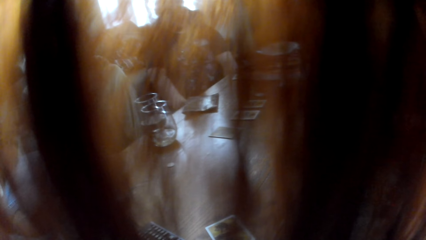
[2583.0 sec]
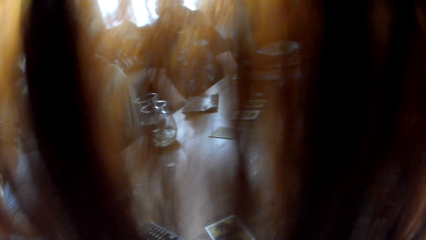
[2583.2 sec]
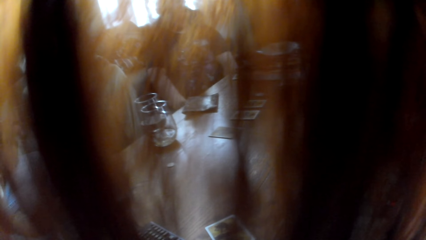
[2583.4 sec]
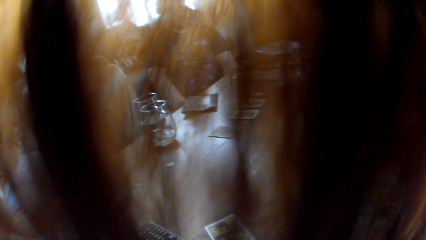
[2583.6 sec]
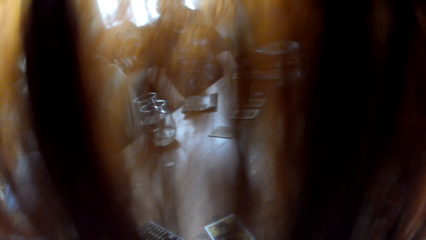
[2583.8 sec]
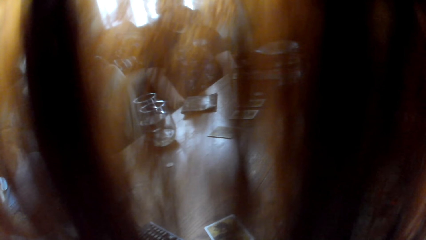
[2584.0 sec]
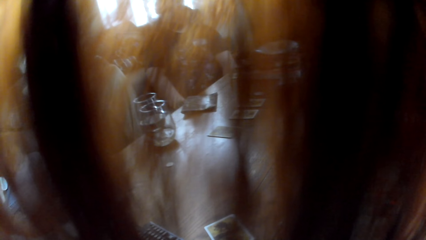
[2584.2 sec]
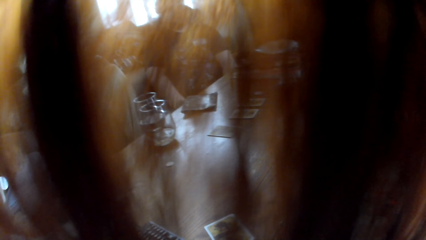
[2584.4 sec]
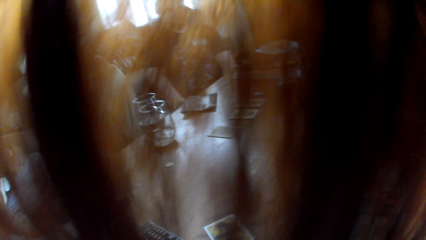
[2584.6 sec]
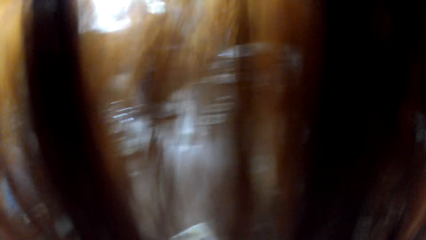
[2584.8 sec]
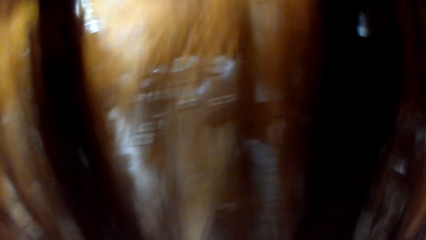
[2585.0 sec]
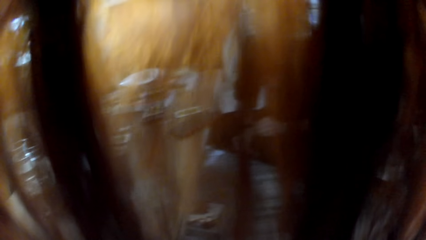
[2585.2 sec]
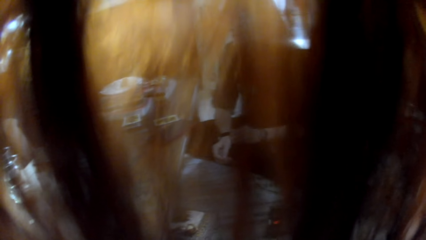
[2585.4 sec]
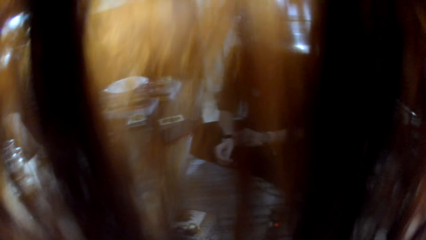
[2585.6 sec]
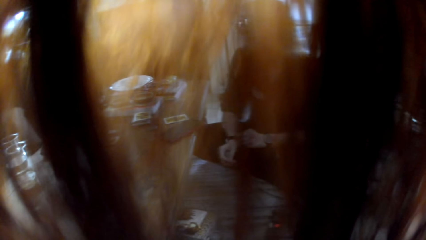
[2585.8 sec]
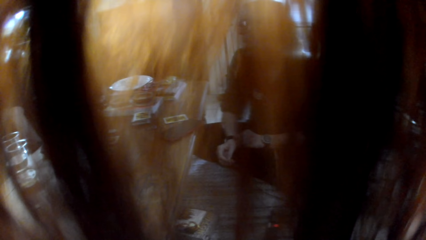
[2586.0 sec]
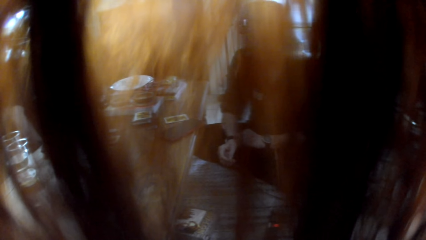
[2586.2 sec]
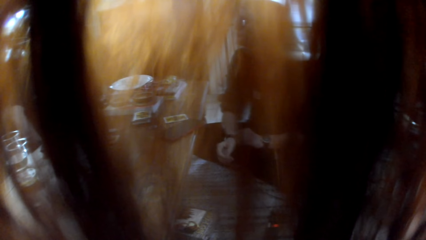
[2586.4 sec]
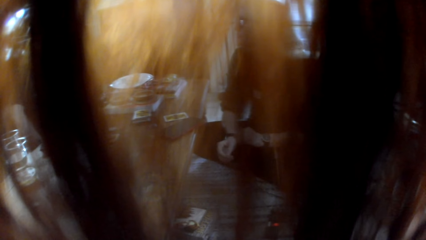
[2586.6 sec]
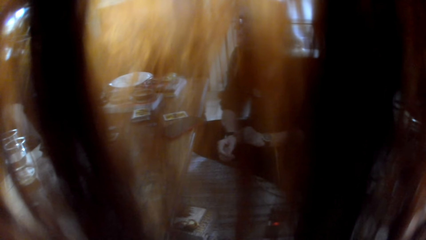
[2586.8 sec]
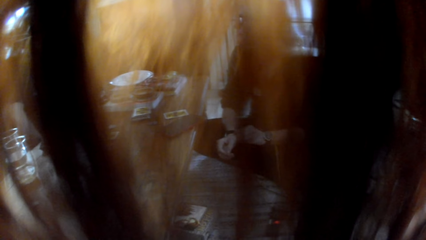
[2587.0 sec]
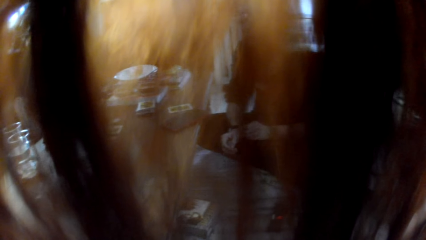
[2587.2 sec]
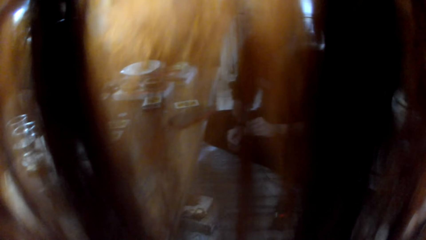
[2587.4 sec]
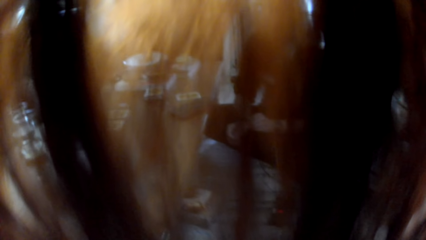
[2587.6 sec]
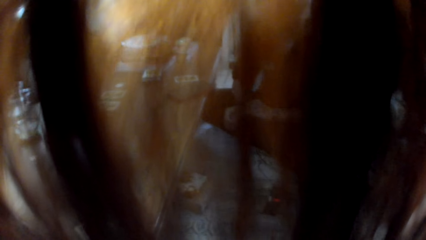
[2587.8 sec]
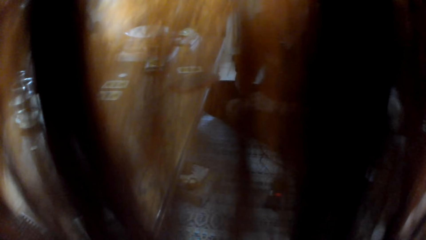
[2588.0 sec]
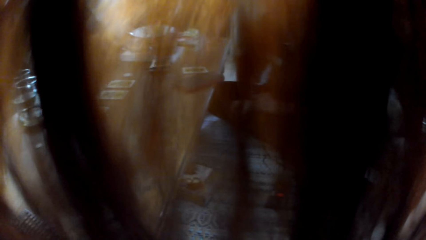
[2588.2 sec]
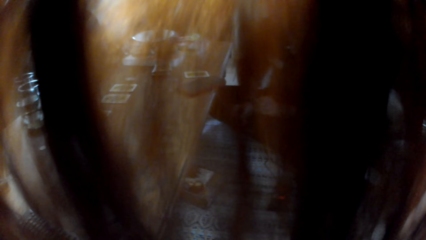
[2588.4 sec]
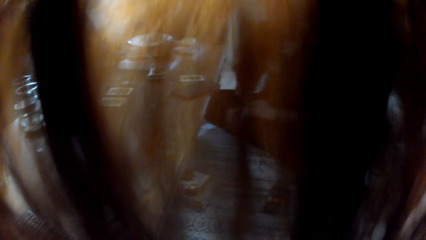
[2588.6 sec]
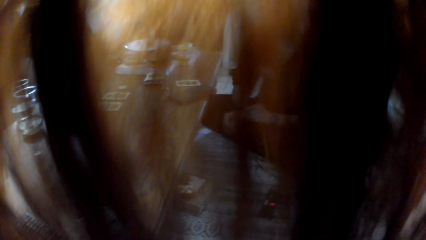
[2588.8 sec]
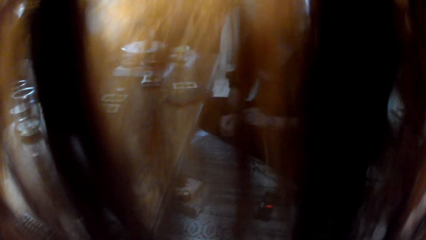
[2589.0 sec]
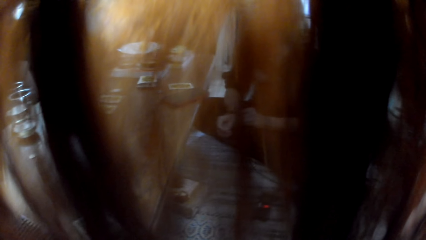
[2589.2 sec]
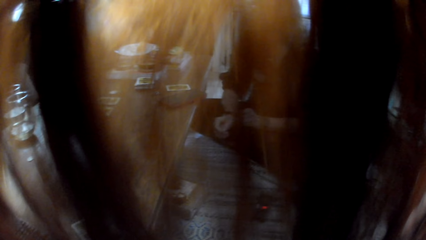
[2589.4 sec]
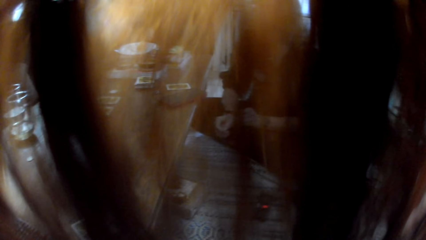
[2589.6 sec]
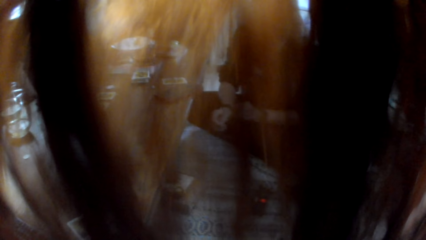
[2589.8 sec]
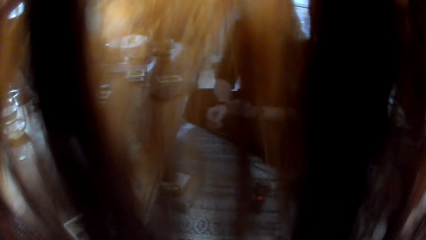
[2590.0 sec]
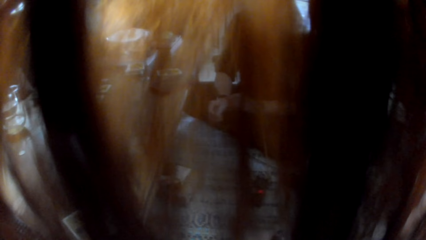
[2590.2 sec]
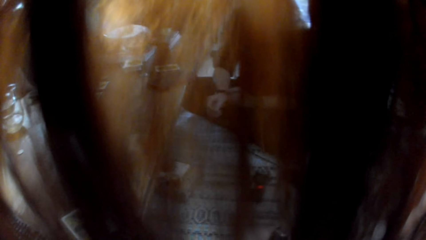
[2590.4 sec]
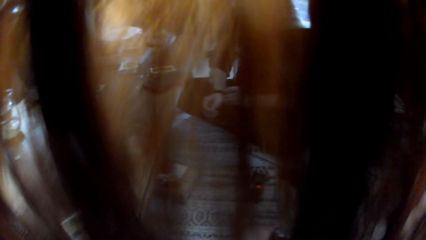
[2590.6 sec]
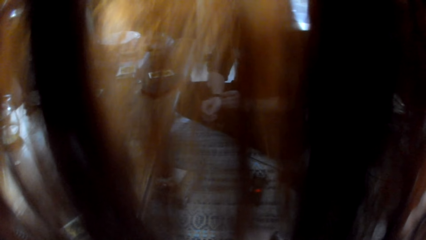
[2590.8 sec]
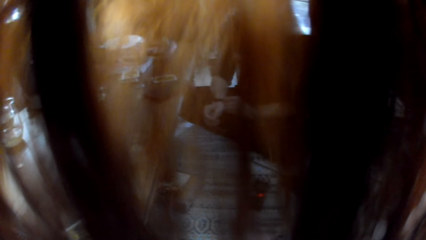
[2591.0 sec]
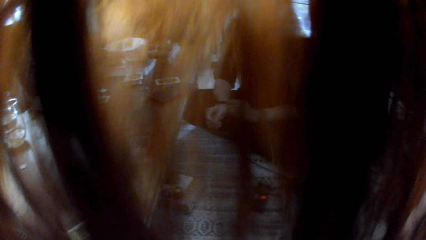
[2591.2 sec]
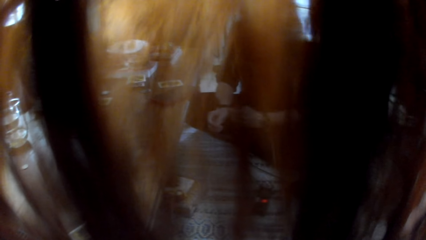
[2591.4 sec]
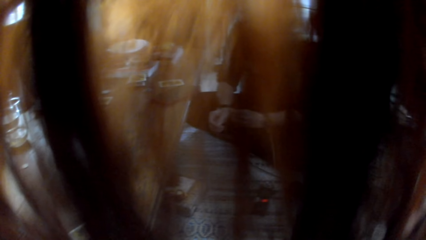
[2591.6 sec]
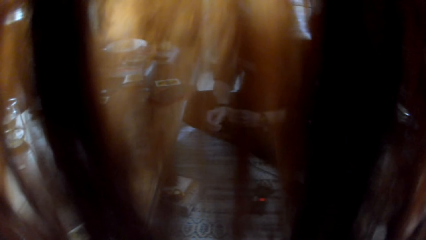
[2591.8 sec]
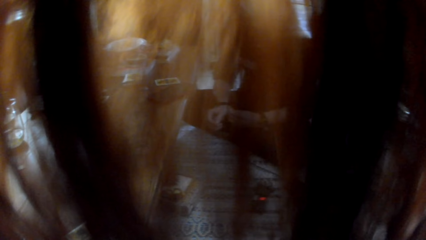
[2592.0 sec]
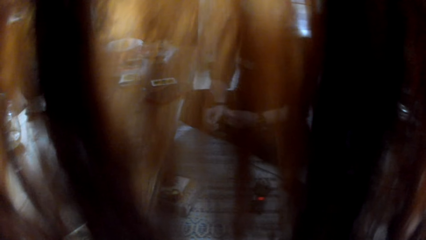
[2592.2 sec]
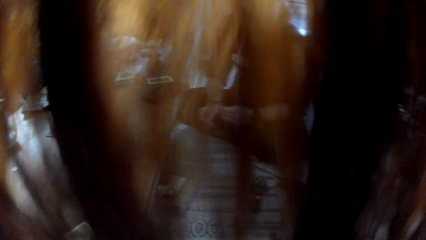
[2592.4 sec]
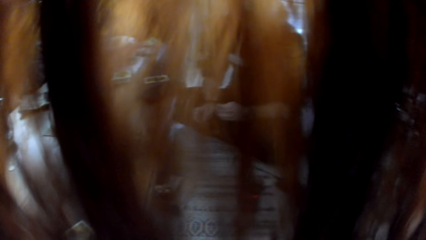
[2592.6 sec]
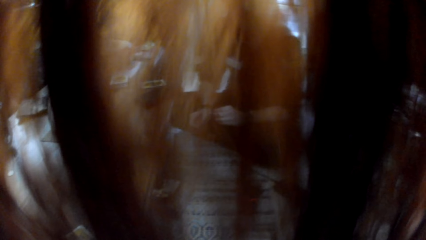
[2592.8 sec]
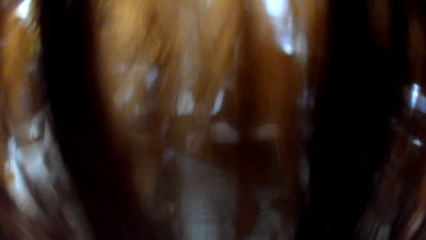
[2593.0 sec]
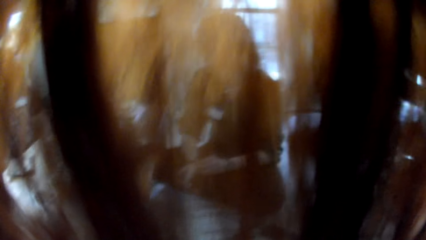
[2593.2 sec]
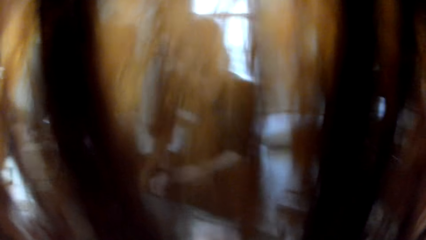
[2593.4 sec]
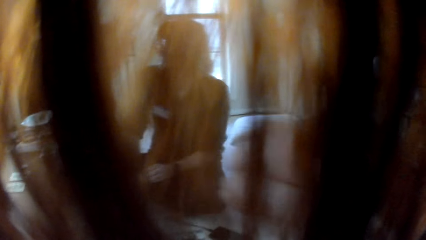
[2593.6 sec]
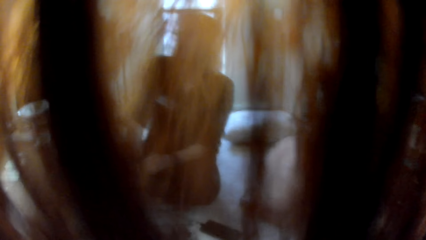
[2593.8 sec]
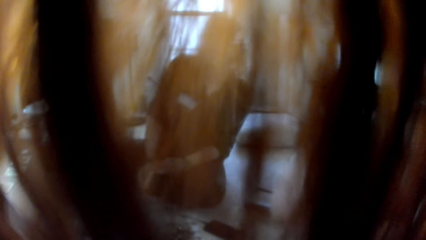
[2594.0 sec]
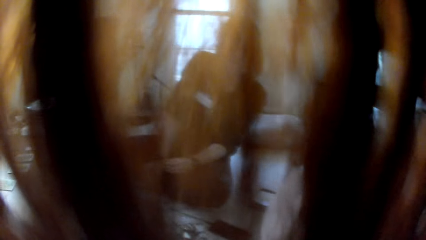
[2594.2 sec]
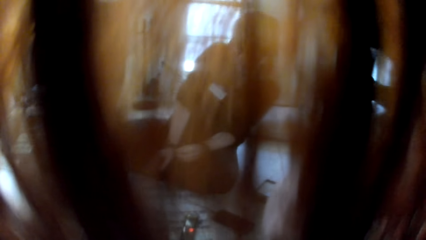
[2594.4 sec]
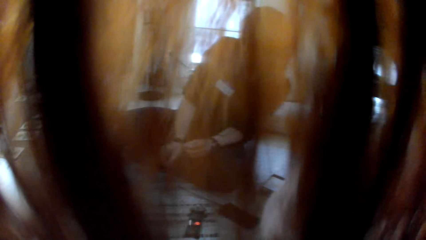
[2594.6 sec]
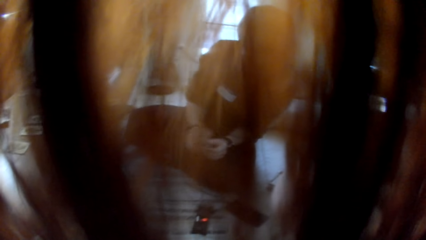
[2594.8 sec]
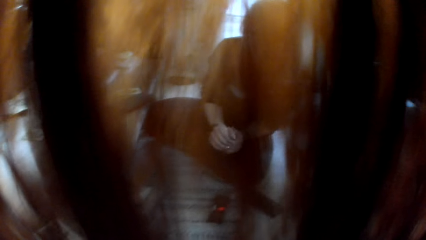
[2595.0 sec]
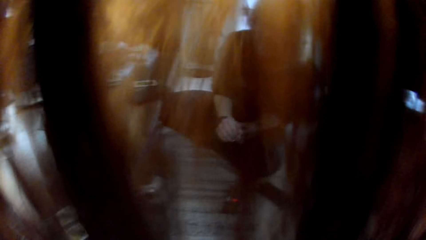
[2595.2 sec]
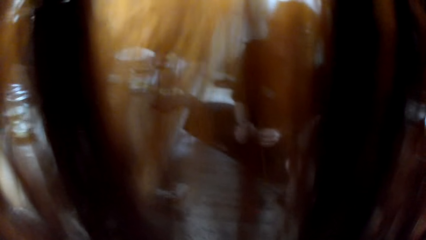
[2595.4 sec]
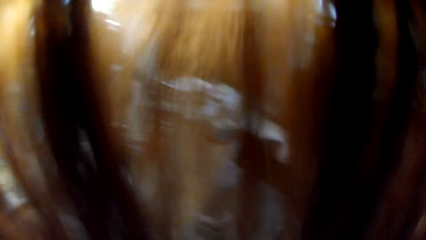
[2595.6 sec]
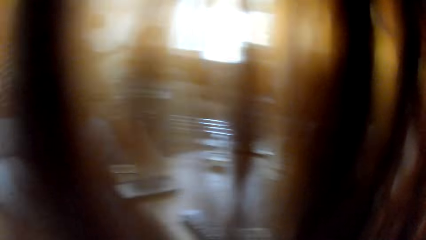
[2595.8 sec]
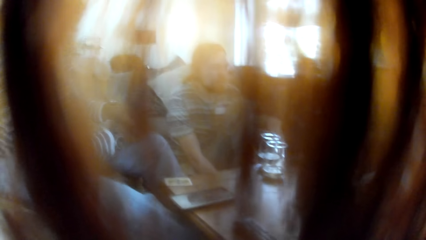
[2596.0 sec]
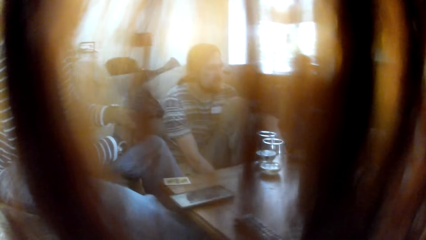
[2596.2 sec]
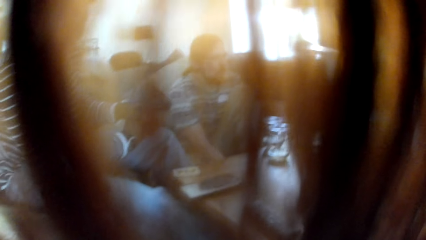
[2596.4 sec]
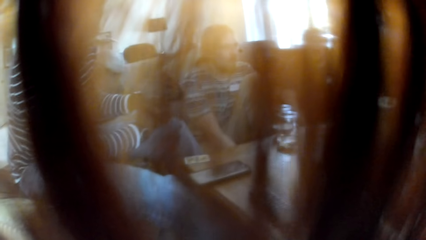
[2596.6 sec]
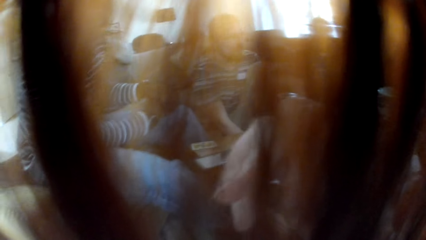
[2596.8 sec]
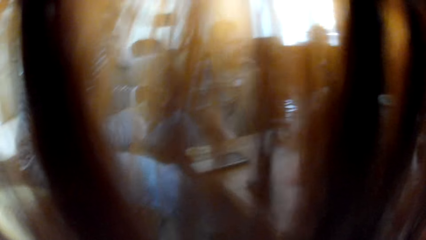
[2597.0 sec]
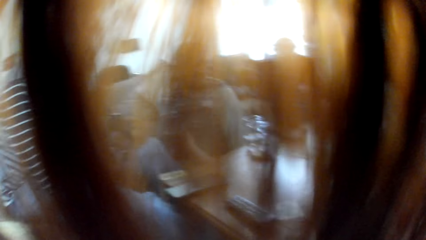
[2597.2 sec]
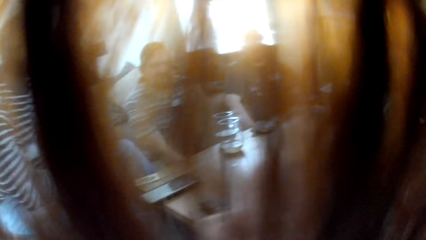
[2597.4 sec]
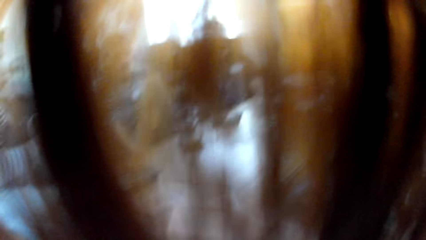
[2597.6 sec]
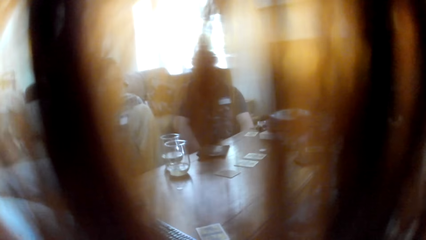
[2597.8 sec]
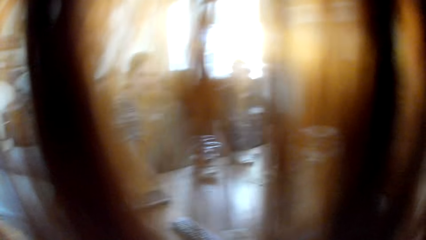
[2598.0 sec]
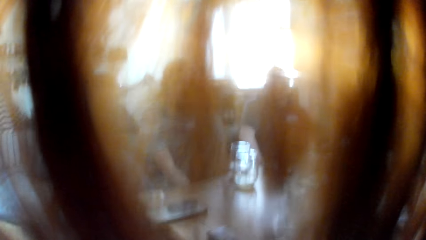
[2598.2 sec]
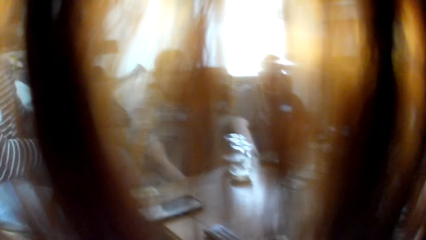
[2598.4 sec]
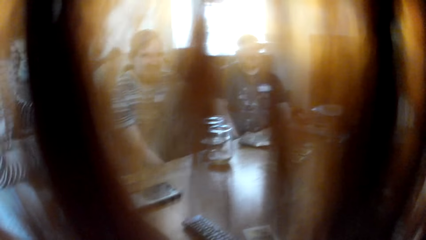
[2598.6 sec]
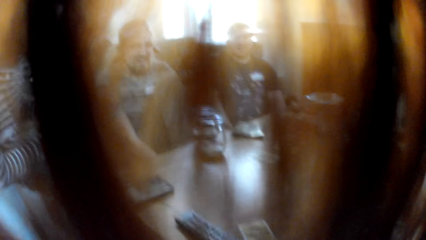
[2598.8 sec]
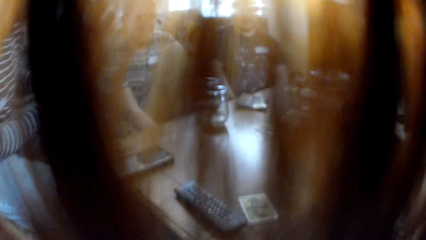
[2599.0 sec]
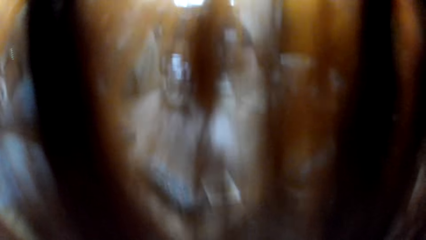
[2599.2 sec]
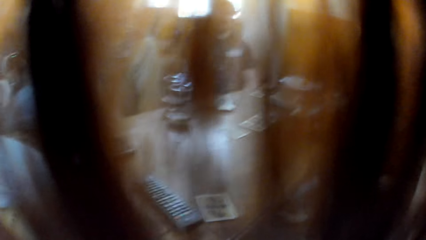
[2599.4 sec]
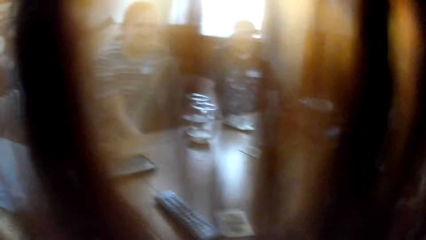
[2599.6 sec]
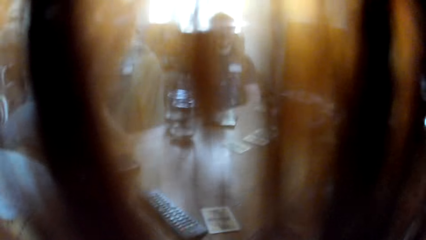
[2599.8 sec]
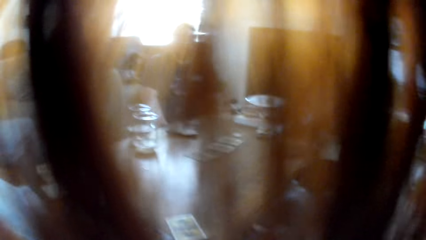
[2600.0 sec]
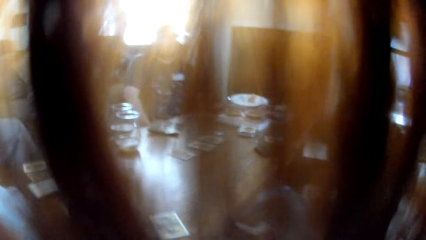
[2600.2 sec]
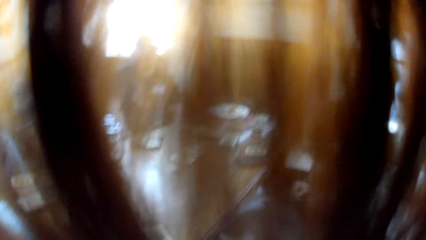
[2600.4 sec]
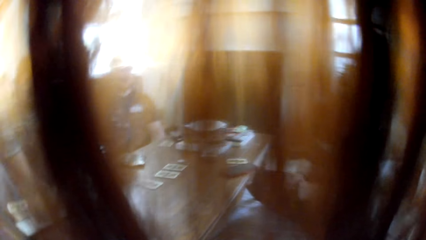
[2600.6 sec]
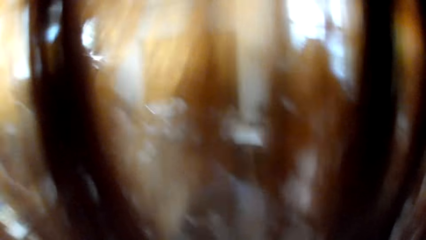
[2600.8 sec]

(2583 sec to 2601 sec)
The camera wearer looks at a woman. The woman talks to the colleagues. The camera wearer laughs at the colleagues. They cough. They look at the colleagues. They talk to the colleagues.
